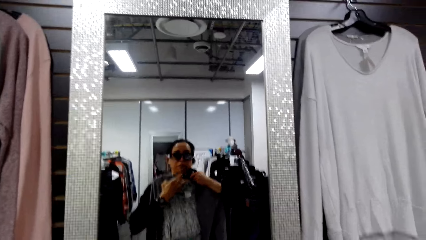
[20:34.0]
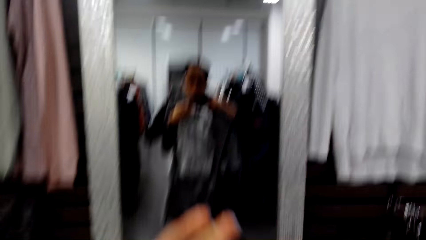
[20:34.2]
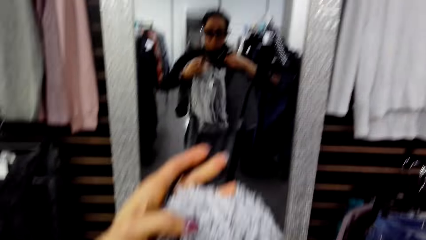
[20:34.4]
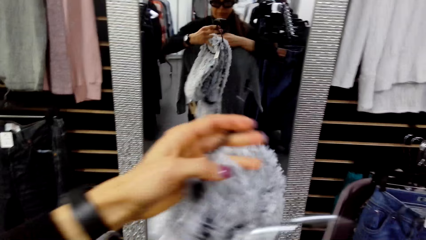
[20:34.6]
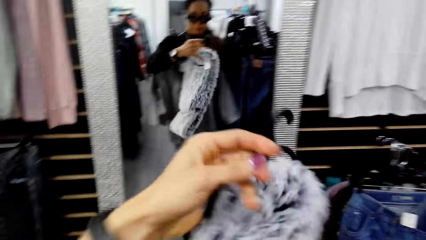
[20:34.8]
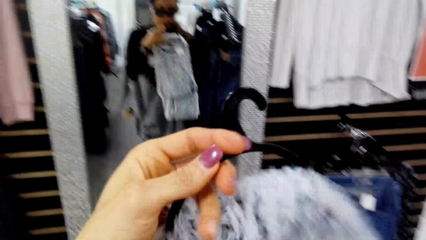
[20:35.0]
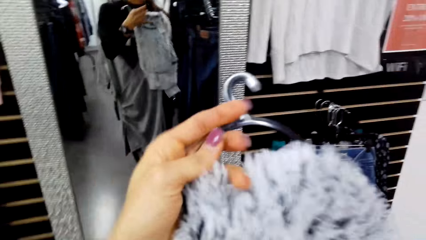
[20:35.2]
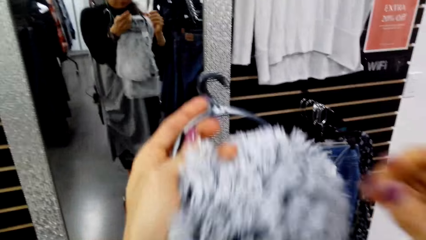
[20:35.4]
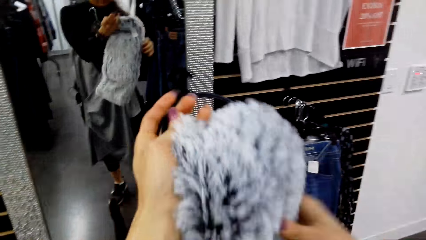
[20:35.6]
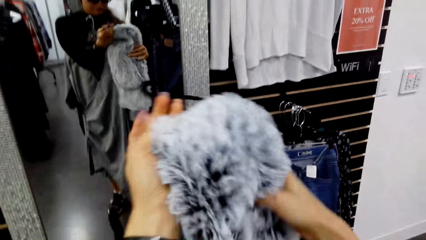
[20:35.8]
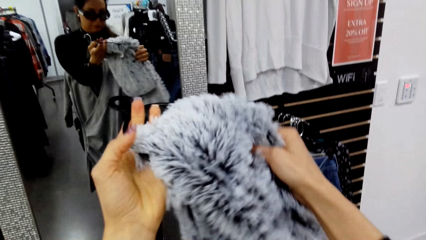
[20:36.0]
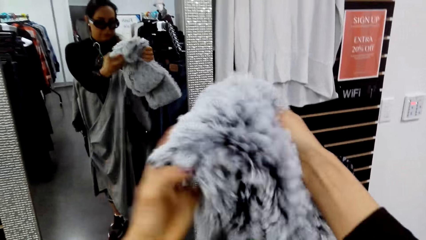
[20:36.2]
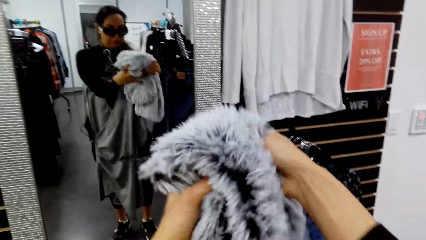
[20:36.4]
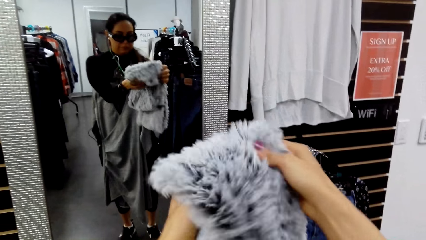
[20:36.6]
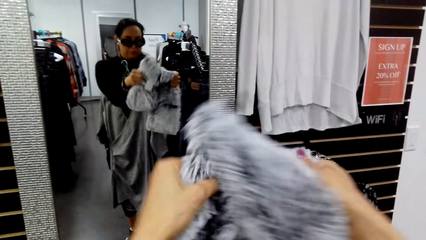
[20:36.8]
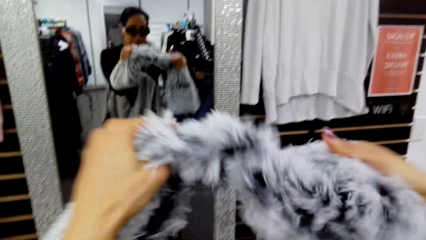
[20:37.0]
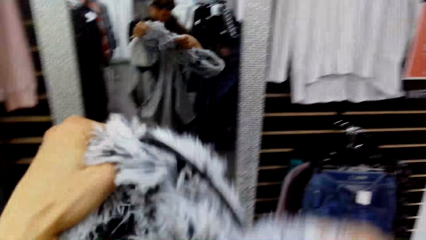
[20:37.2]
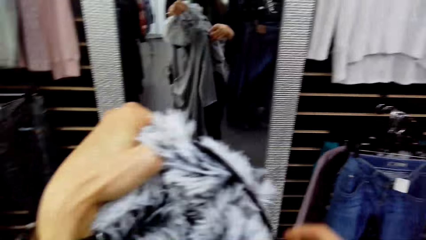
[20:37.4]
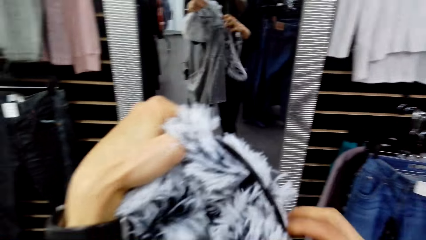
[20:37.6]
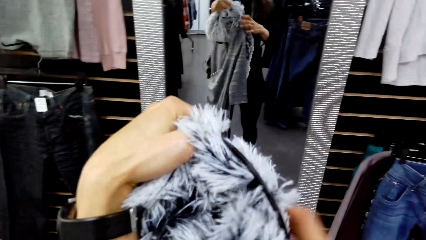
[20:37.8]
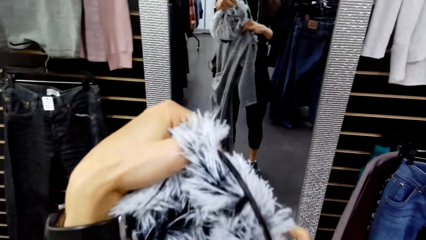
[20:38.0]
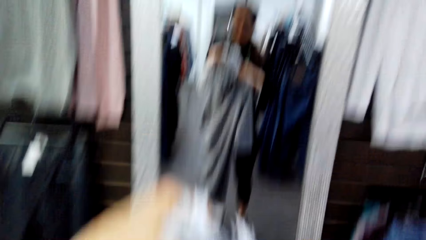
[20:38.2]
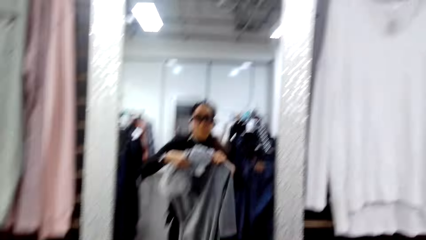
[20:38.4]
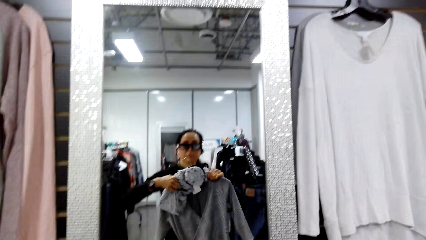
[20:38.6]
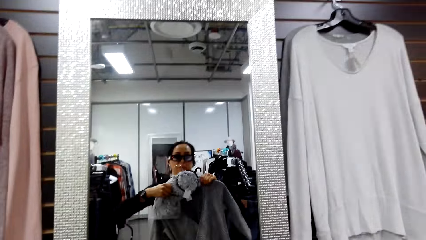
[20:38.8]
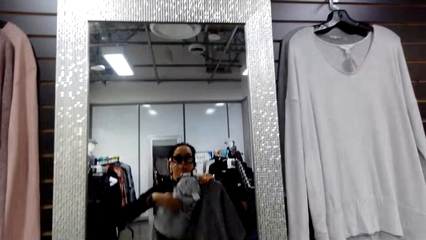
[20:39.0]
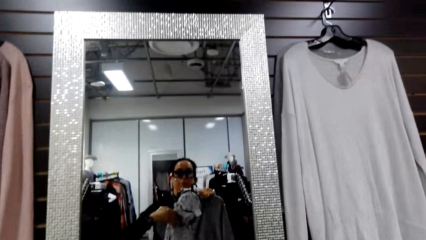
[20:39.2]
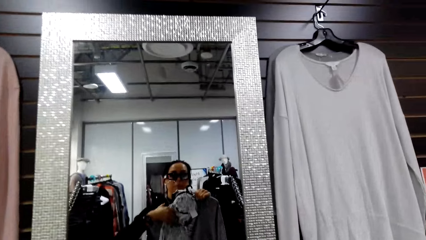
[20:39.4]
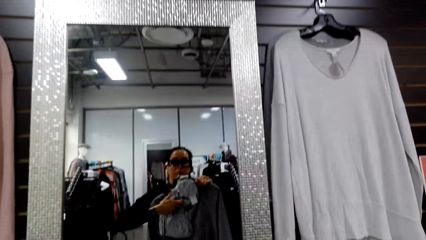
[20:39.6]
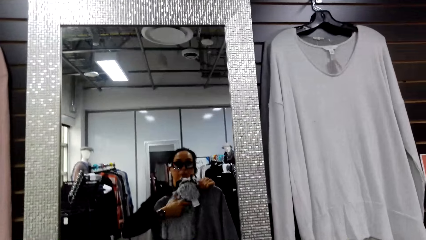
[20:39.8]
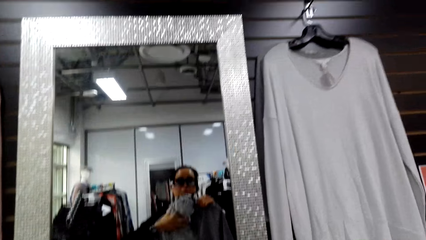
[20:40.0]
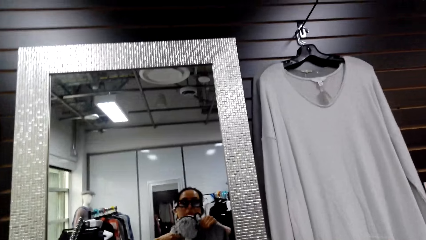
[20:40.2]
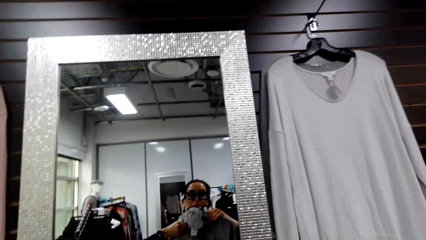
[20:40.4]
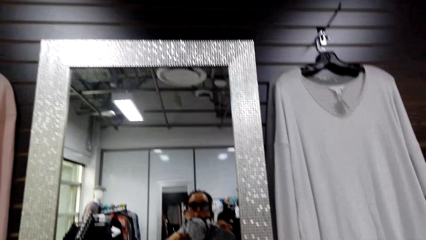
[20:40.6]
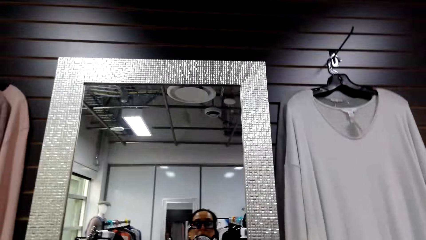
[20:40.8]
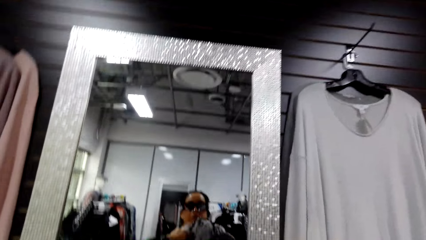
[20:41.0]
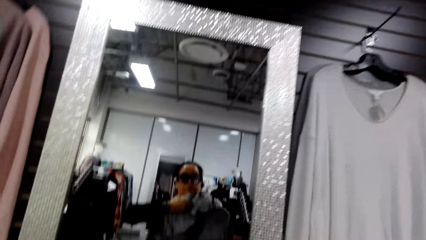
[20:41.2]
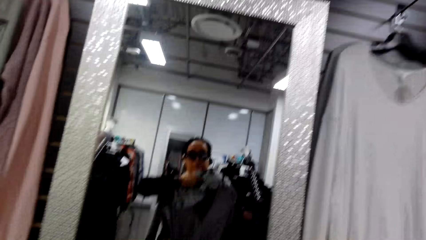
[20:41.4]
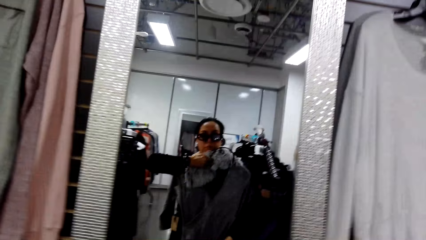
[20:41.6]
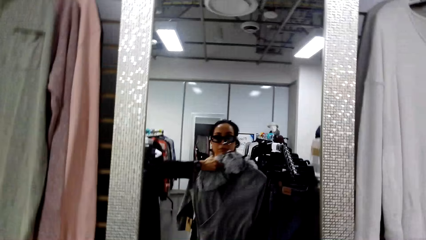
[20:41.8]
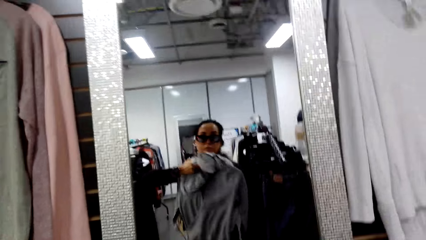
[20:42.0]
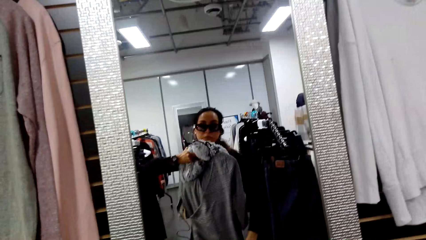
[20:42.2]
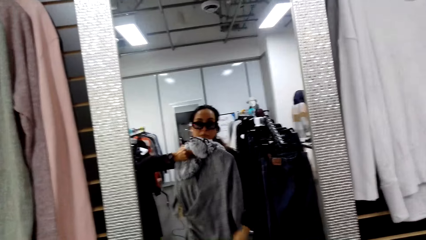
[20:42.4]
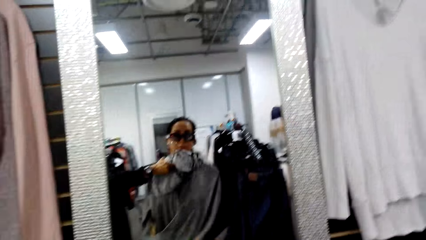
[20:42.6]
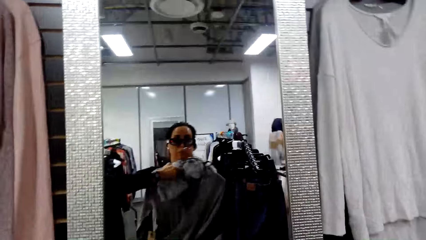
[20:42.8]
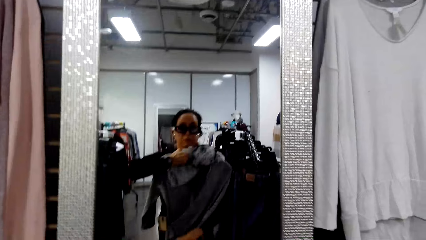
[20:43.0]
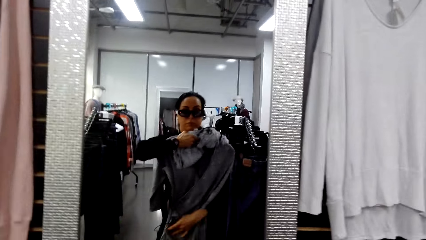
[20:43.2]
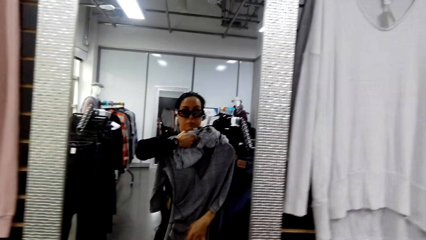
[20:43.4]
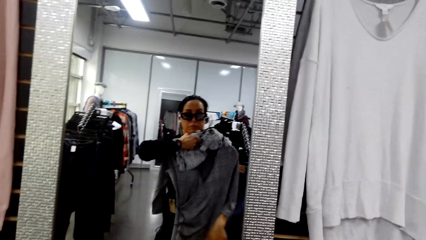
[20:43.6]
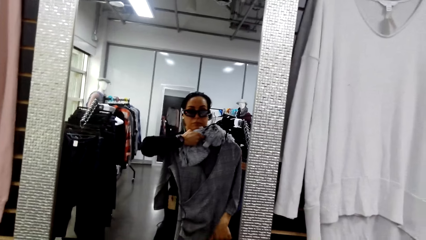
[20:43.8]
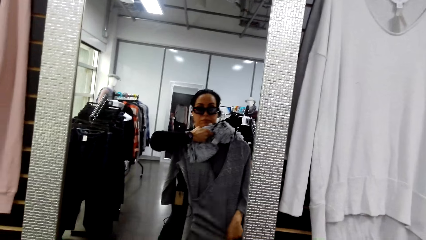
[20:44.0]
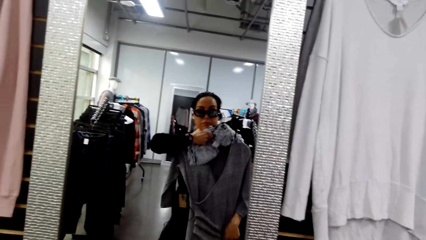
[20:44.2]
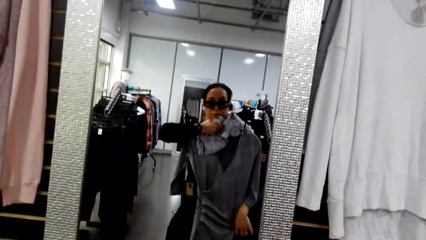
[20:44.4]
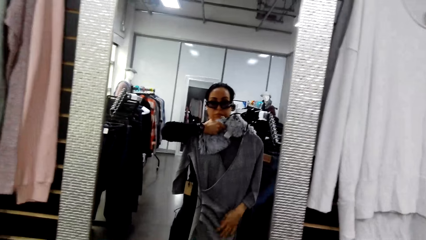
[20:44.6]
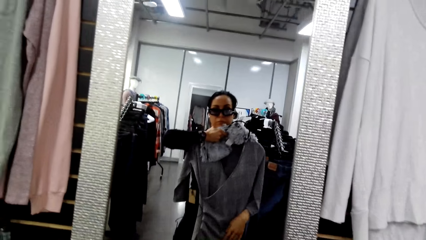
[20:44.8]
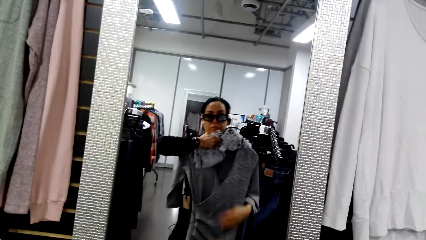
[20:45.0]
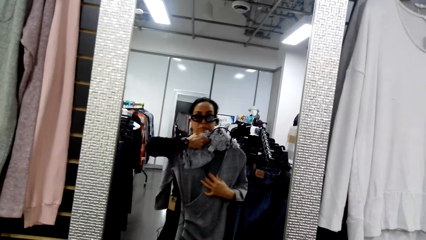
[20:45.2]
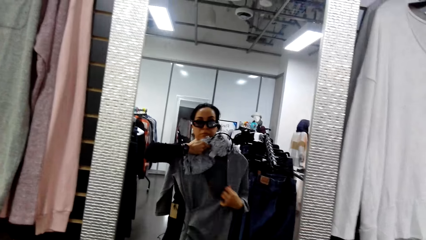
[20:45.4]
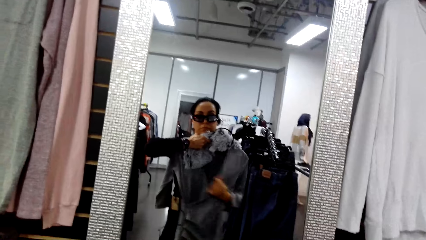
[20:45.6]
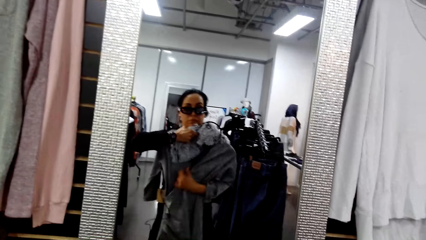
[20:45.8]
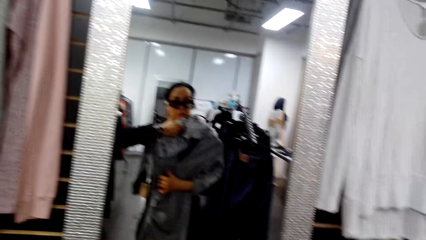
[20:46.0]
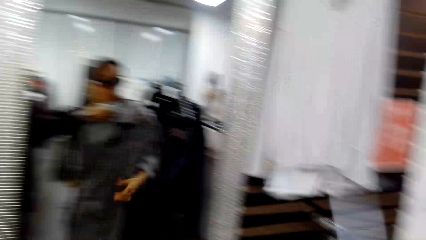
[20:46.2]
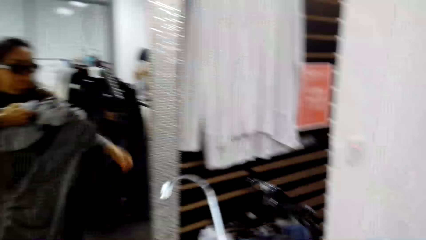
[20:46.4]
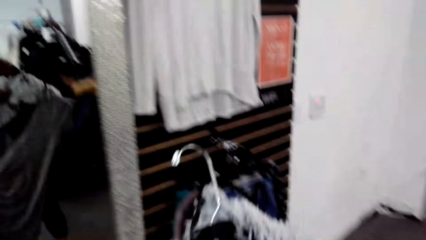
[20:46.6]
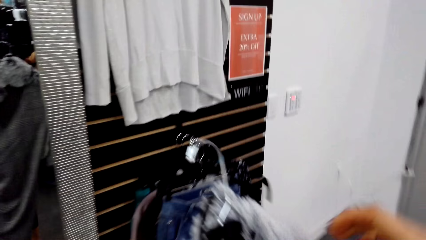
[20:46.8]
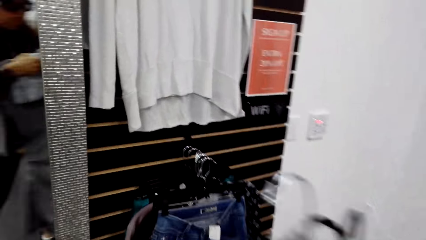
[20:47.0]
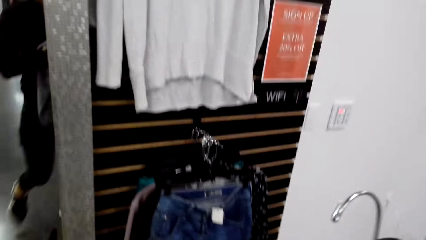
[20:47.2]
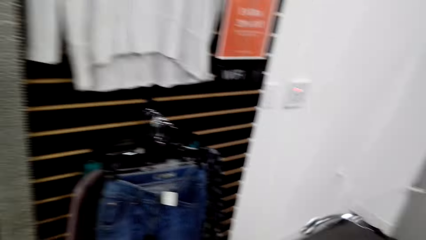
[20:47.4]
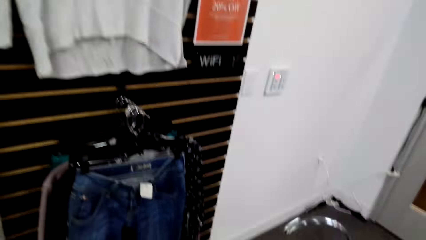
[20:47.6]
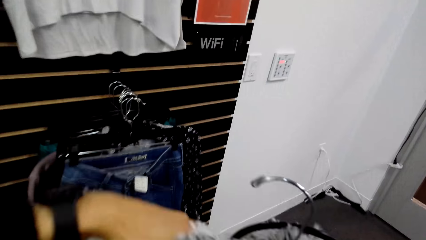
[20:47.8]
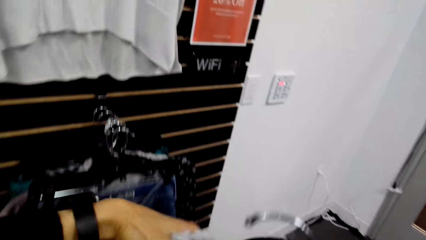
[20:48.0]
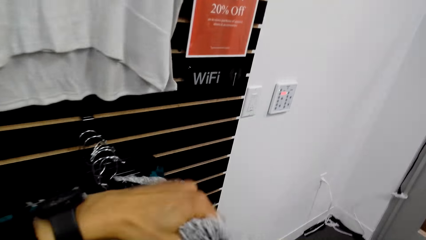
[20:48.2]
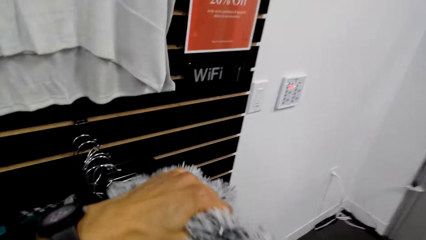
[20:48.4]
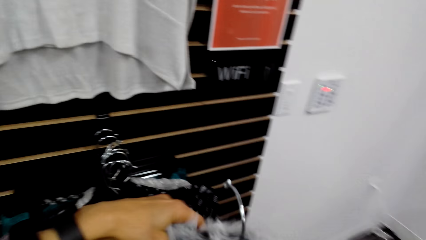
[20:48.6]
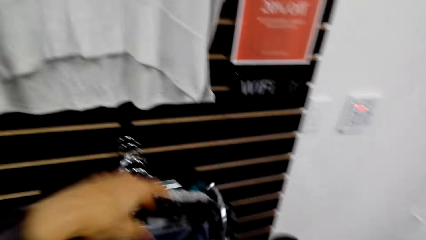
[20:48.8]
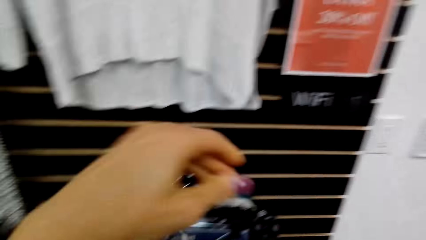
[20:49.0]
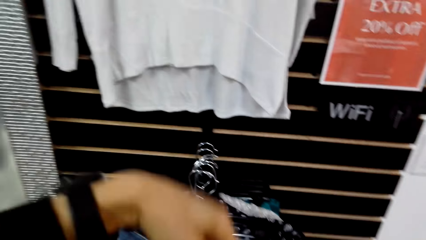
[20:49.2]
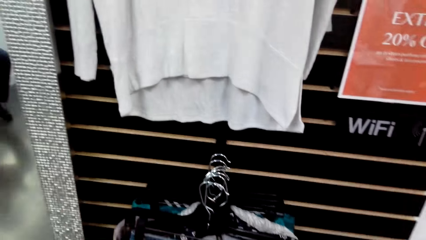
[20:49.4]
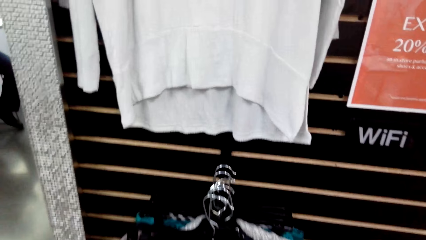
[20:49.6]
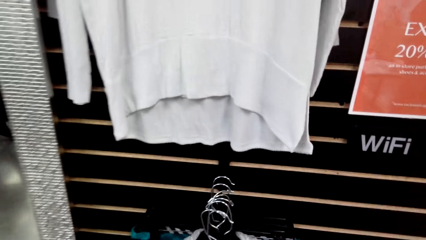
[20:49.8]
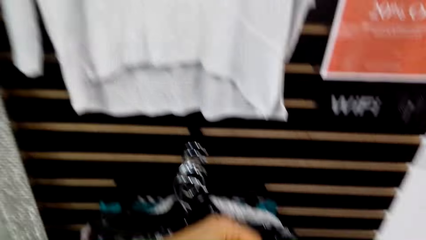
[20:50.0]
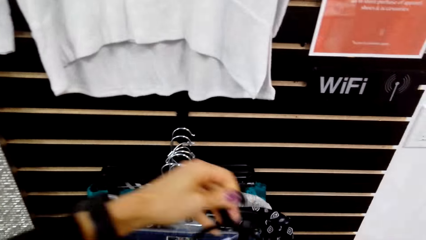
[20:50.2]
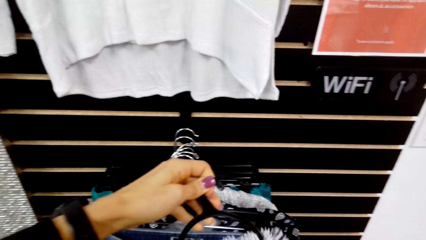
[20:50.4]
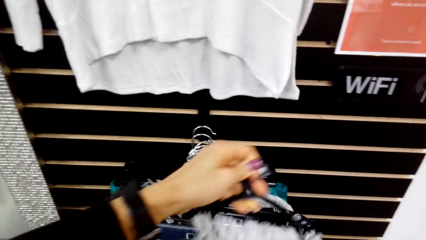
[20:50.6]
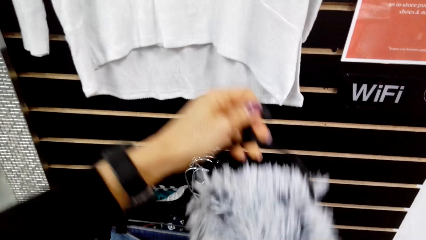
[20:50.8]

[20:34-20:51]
The camera wearer looks at the dress on the mirror. They try on the cloth before the mirror. They spread something. They adjust the cloth.
